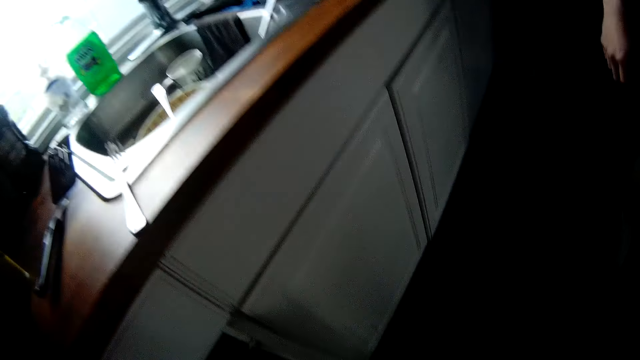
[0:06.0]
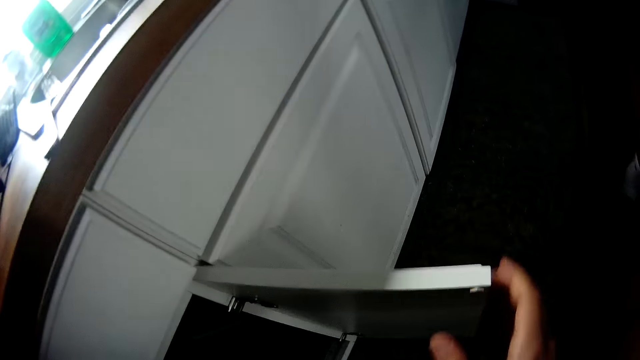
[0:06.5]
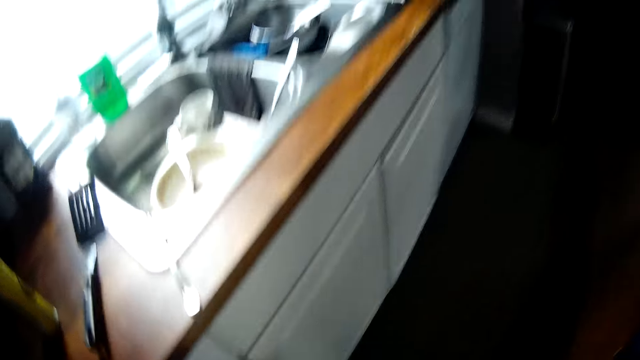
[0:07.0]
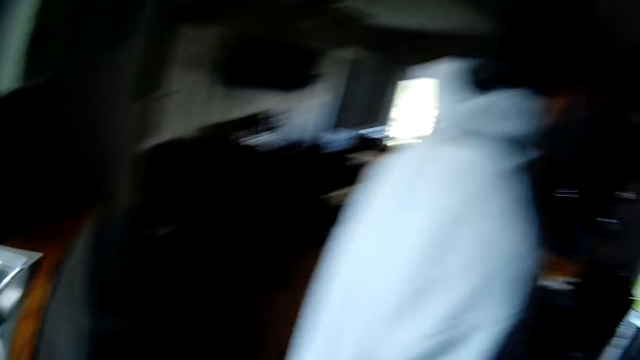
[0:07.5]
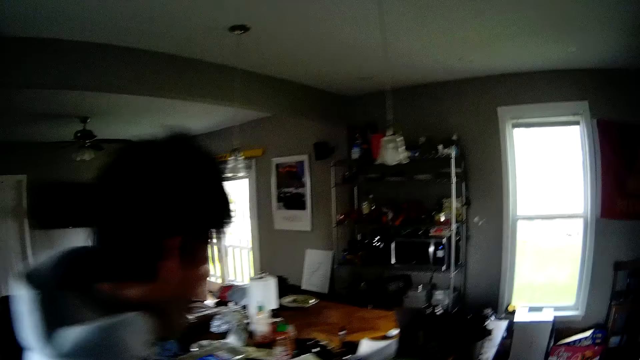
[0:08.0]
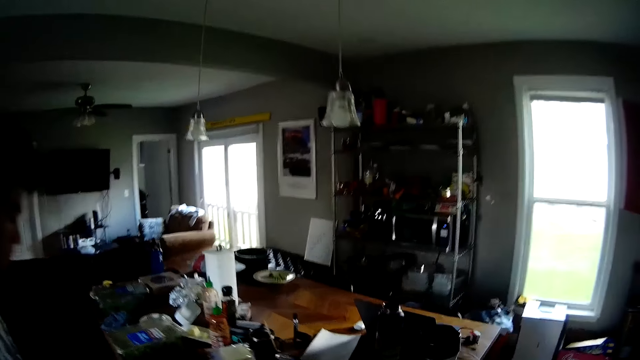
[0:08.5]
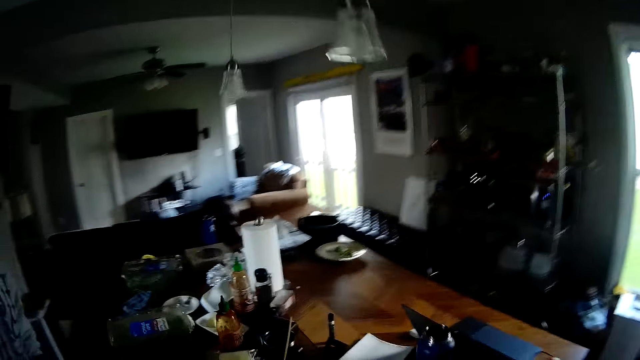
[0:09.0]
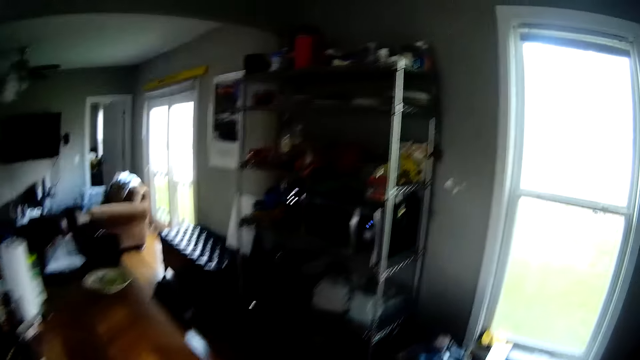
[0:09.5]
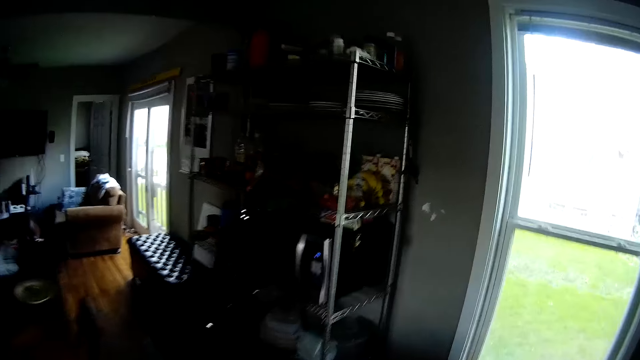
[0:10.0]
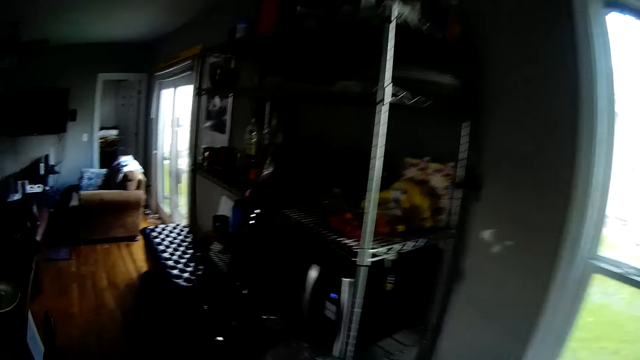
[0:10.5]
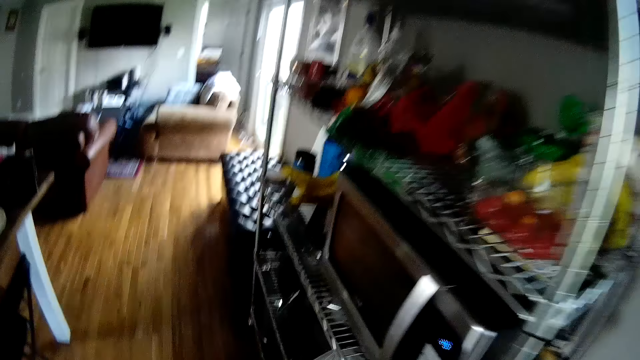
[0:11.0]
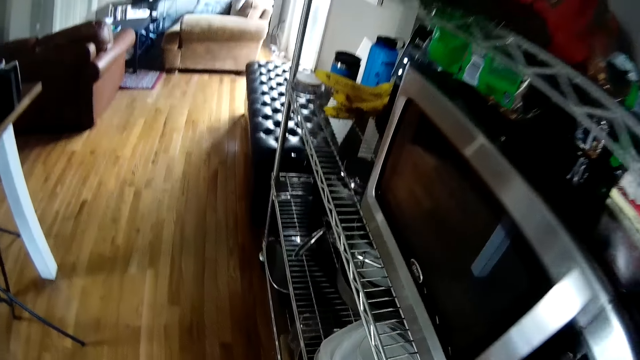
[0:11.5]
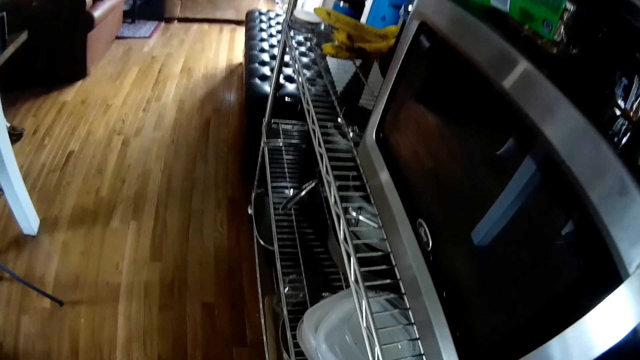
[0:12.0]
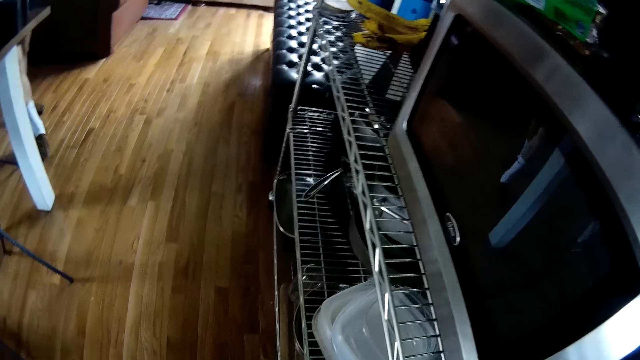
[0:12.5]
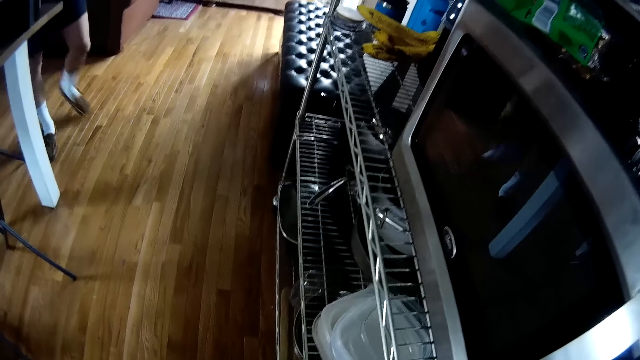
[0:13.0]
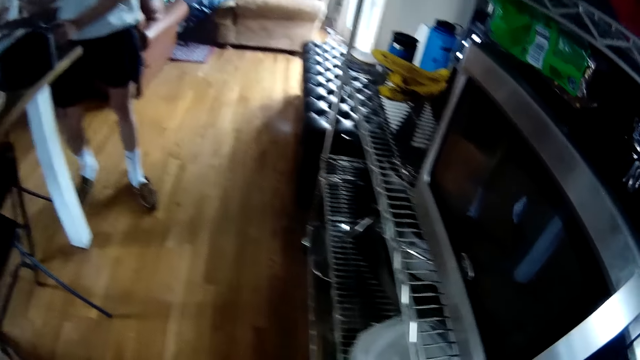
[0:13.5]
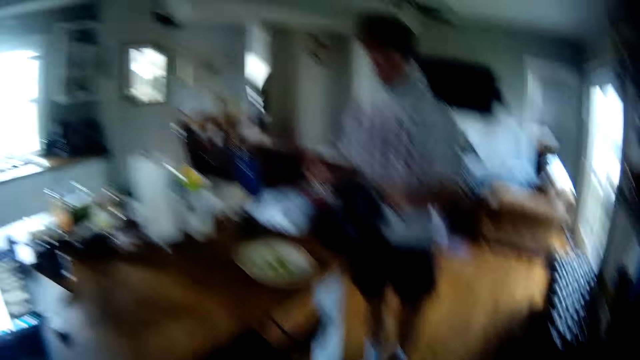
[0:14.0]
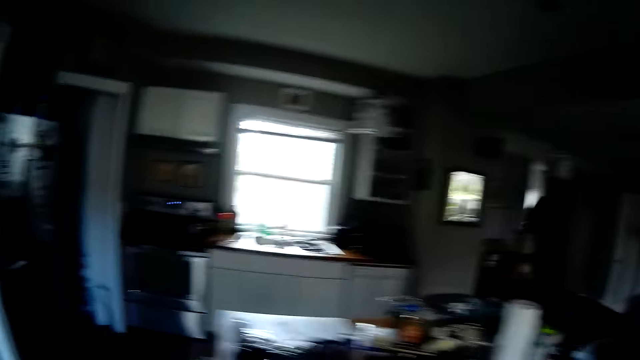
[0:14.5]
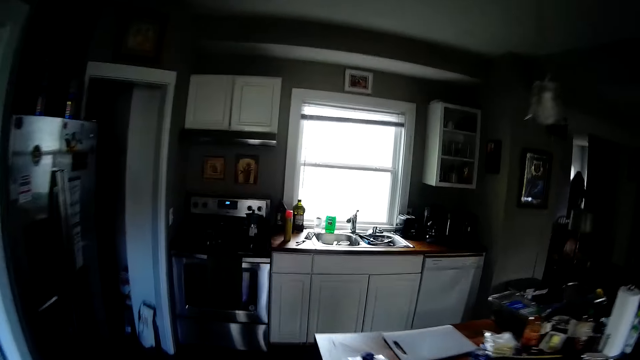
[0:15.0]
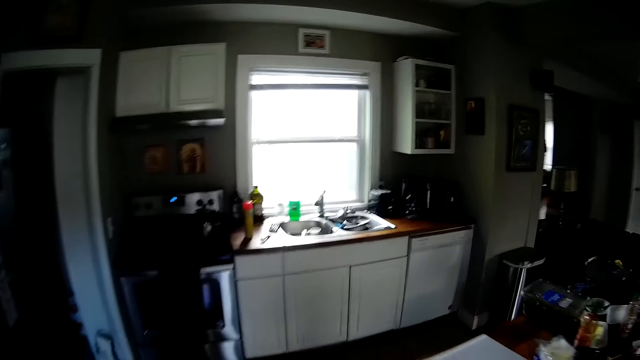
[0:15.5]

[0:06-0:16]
The camera wearer opens a kitchen cabinet with his right hand. He walks inside the house. A man walks to the pot on the dining table. The man picks up the pot from the table with his left hand.

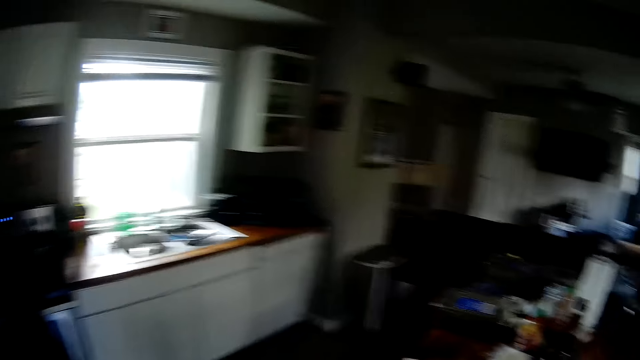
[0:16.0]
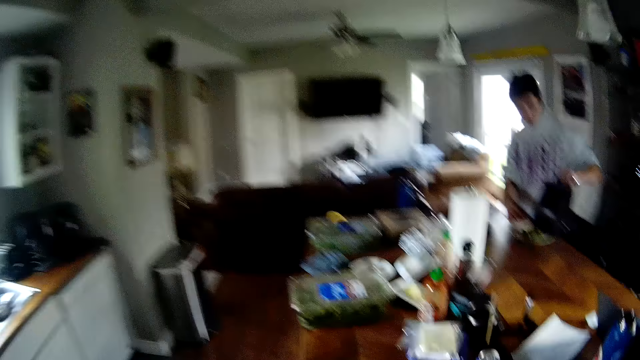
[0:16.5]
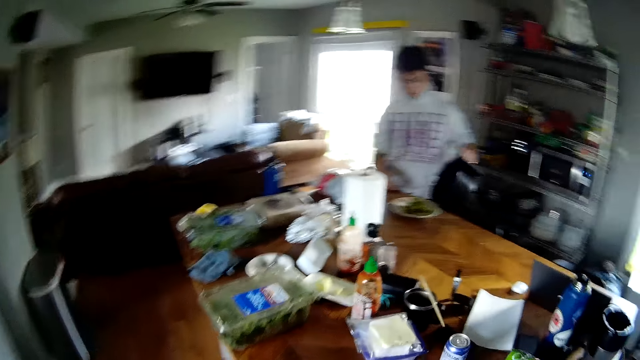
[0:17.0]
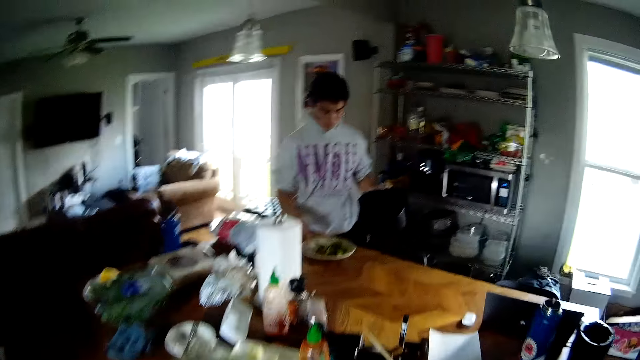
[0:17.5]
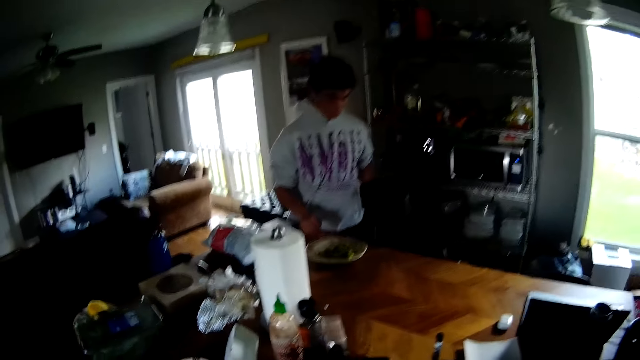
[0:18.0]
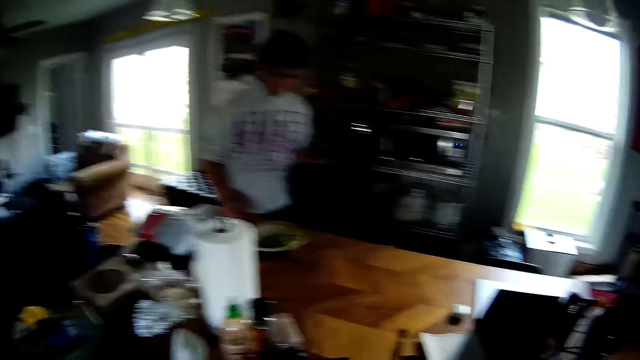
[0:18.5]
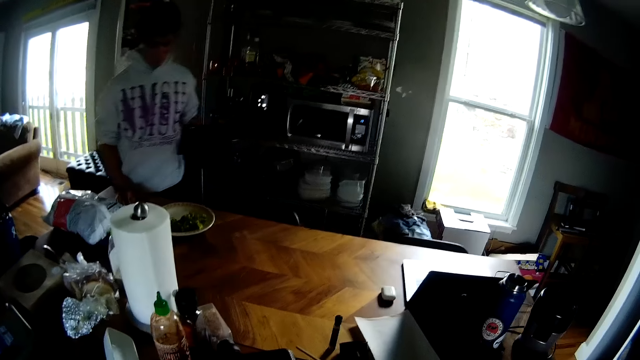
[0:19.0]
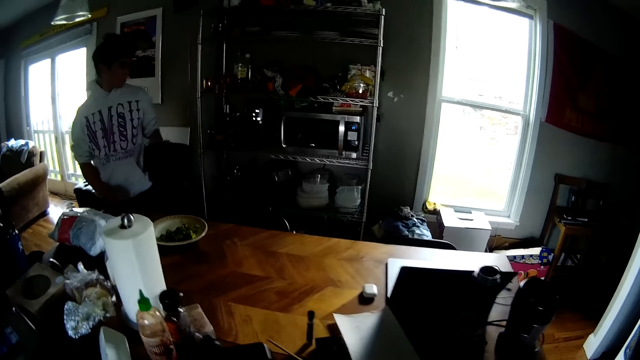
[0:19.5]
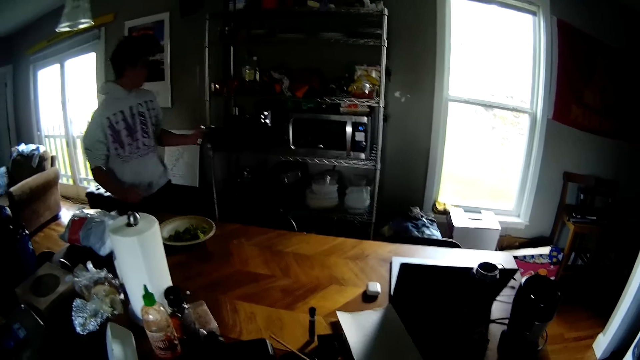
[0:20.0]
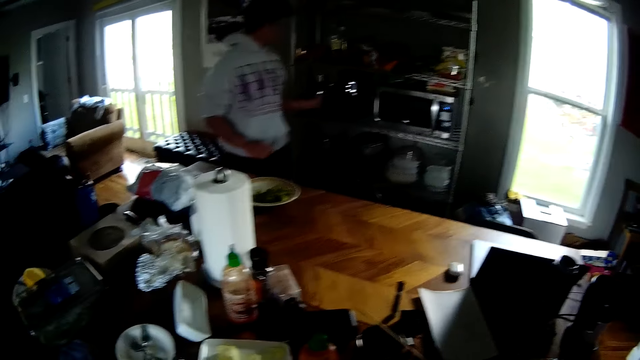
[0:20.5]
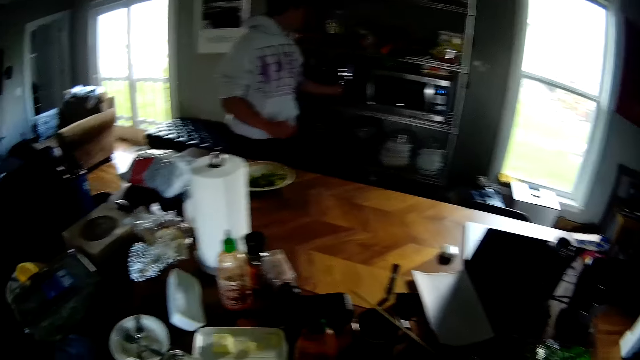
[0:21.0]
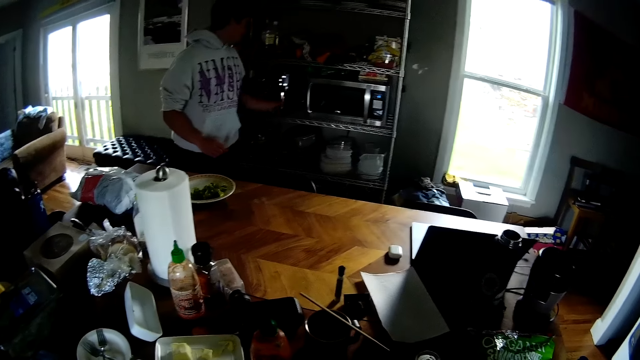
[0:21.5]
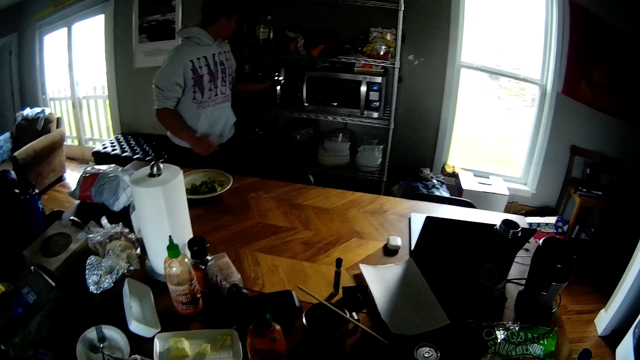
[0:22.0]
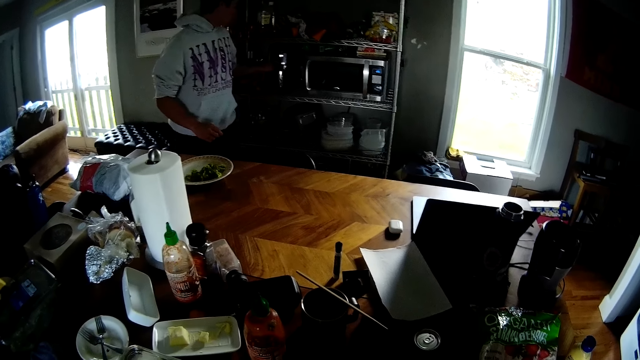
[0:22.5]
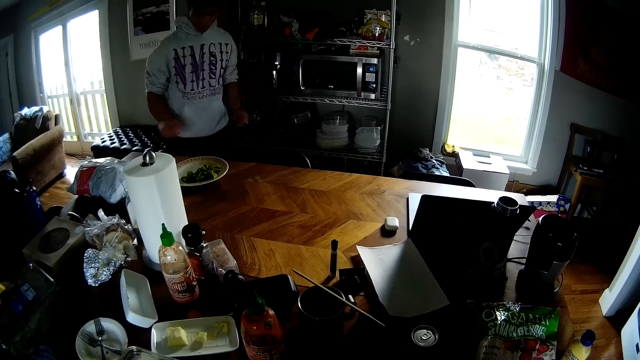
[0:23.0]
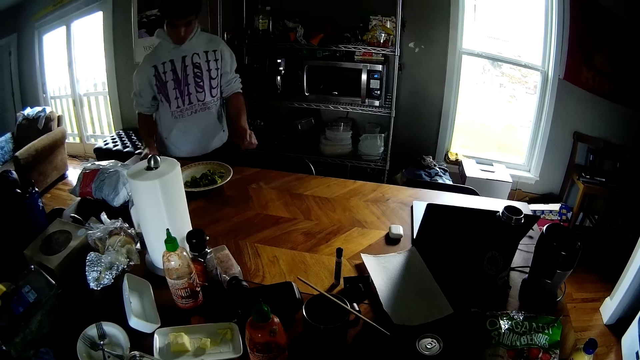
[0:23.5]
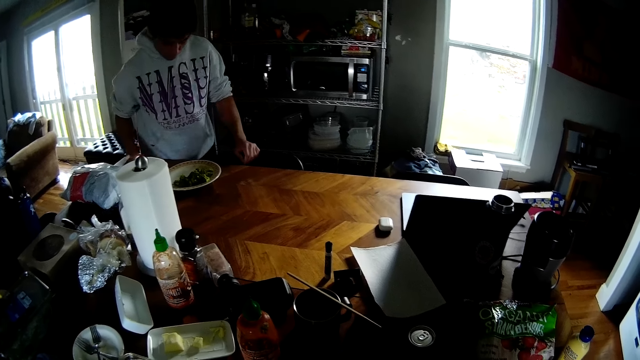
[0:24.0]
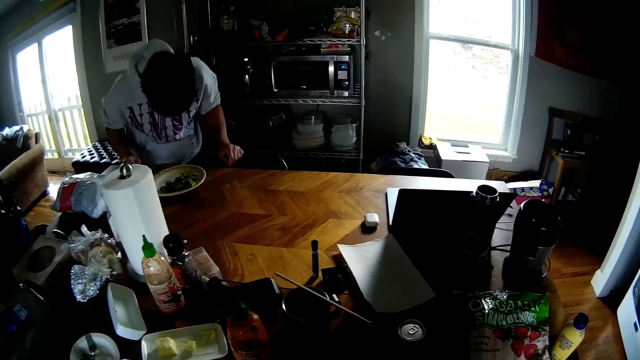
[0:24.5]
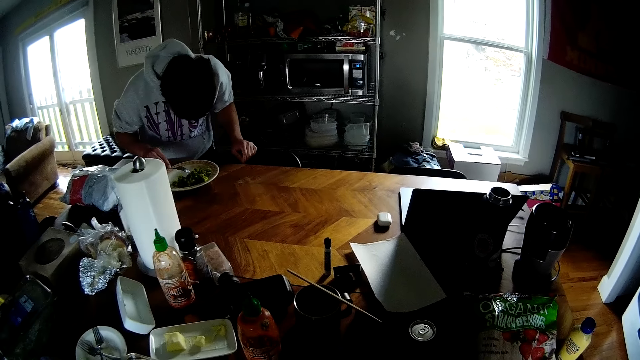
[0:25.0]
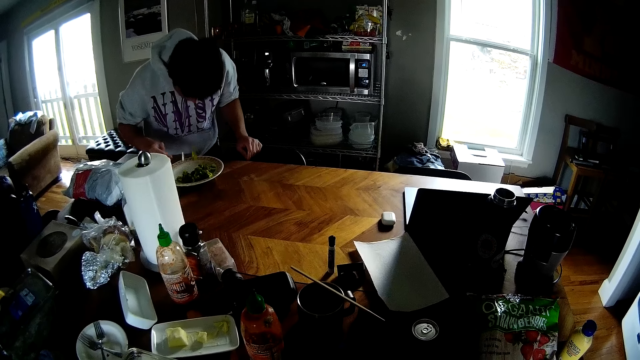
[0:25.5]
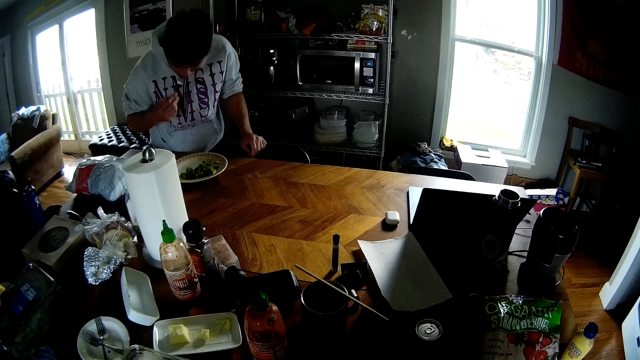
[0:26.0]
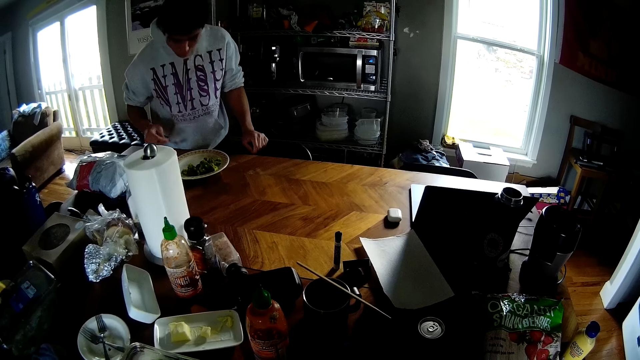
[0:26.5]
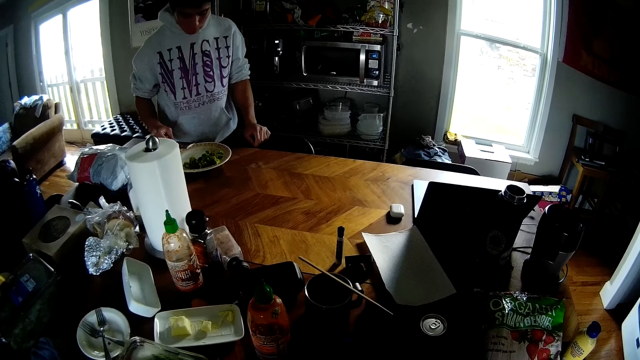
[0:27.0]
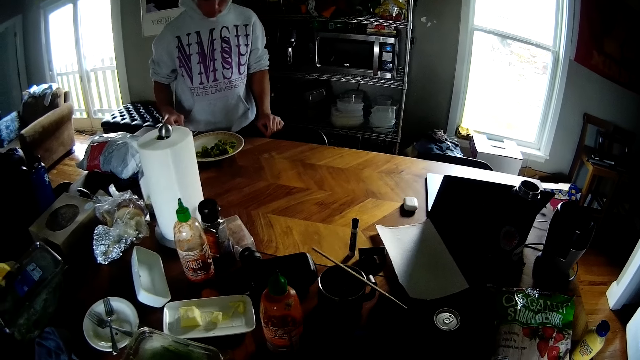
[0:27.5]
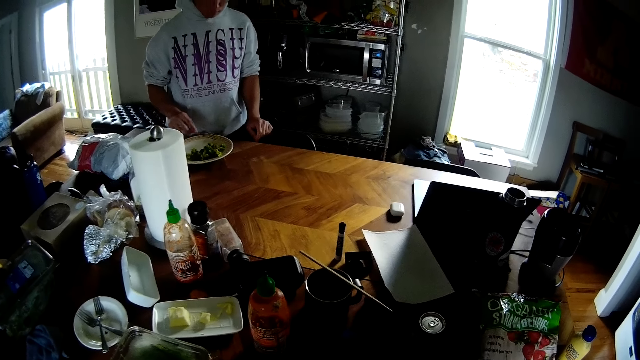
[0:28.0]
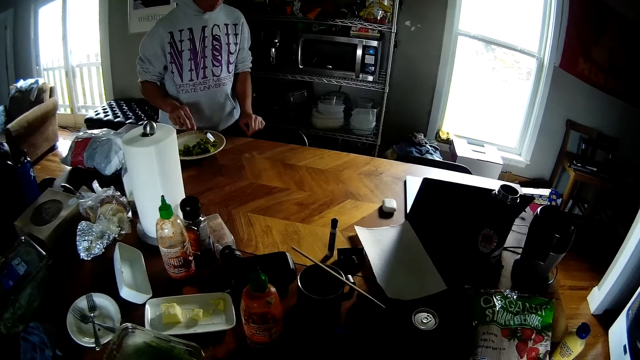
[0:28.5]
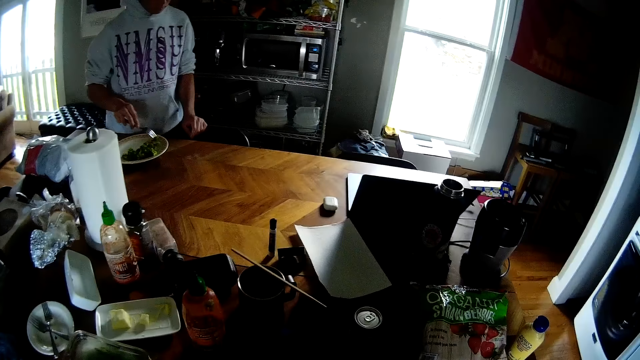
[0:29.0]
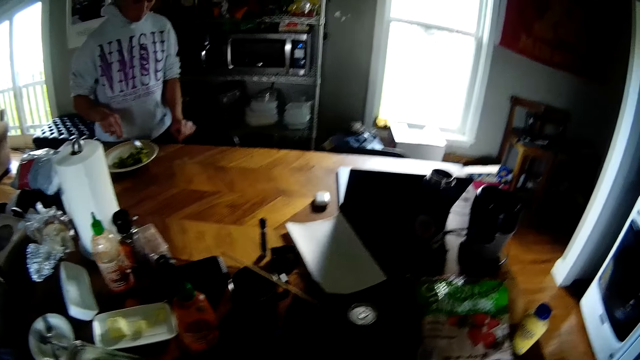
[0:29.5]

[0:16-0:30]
The man scoops some vegetables from the pot in his left hand with a fork in his right hand into a plate on the dining table. The man stirs the vegetable in the plate on the dining table with the spoon in his right hand. The man puts down the fork spoon. The man places the pot in a kitchen trolley with his left hand. The man rests his left hand on a chair at the dining table and rests his right hand on the dining table. The man picks up the fork spoon. The man bends over the plate of food on the dining table. The man picks some vegetable from the plate with the fork in his right hand. The man puts the fork of vegetable in his mouth with his right hand. The man lowers the fork in his right hand from his mouth. The man picks some vegetable from the plate with the fork in his right hand.
